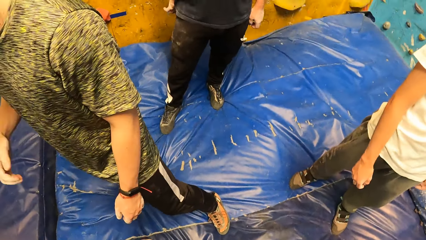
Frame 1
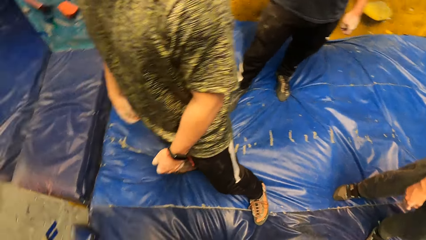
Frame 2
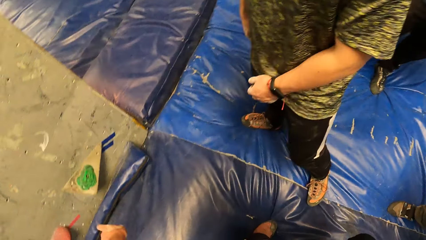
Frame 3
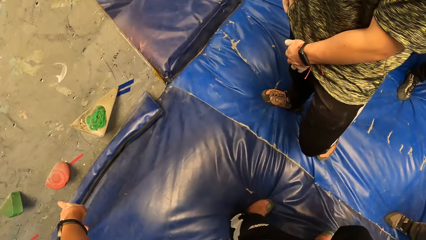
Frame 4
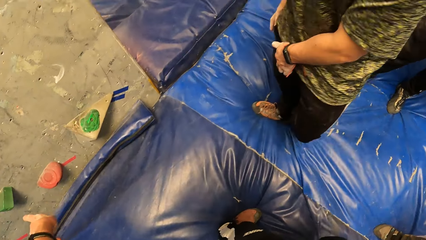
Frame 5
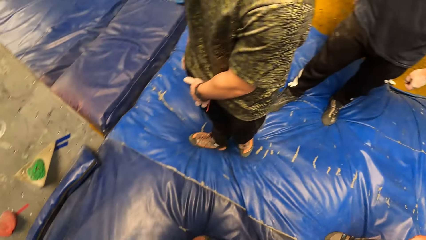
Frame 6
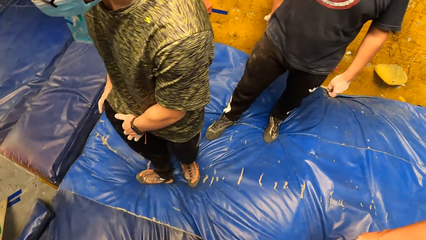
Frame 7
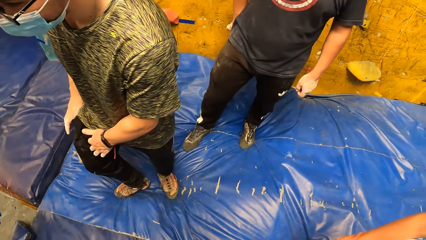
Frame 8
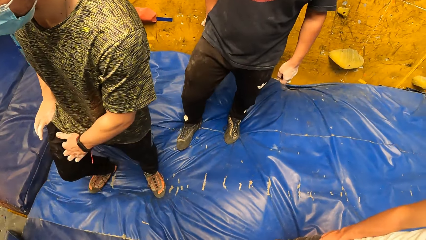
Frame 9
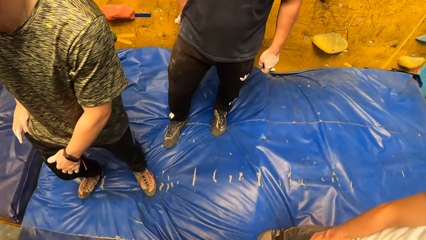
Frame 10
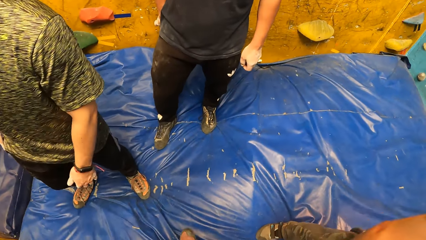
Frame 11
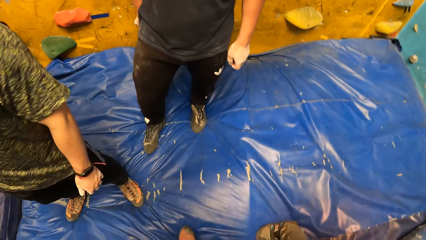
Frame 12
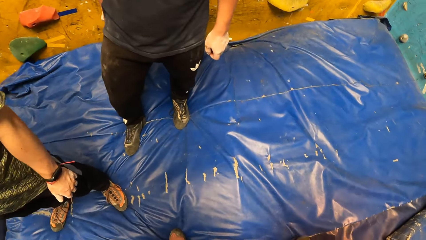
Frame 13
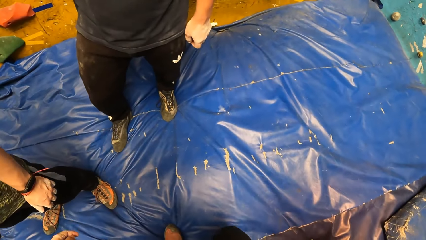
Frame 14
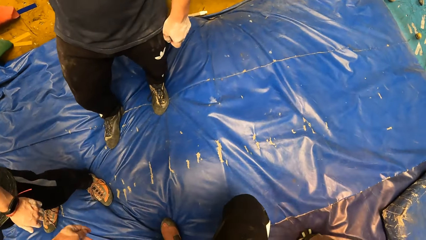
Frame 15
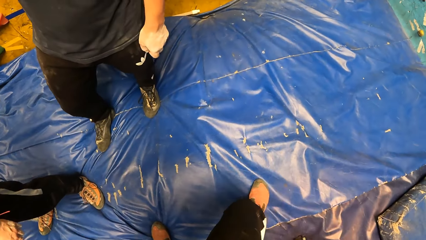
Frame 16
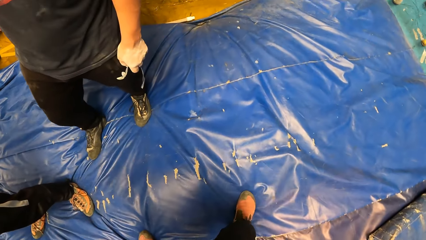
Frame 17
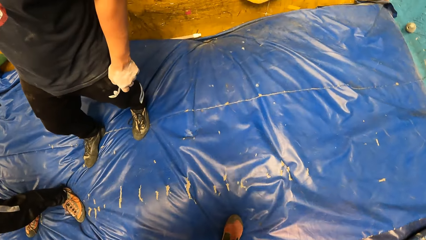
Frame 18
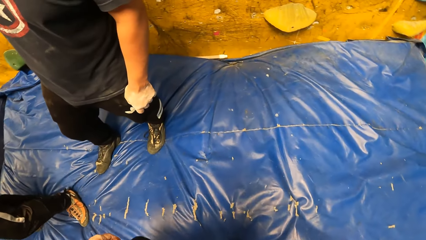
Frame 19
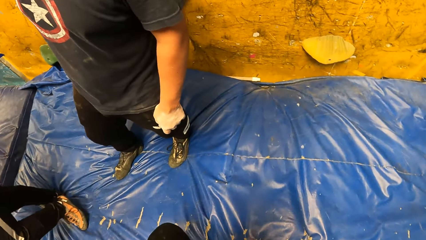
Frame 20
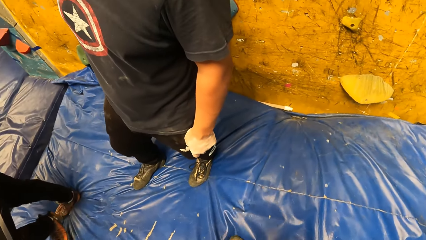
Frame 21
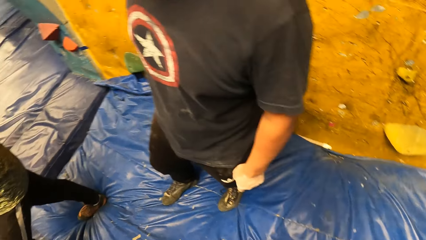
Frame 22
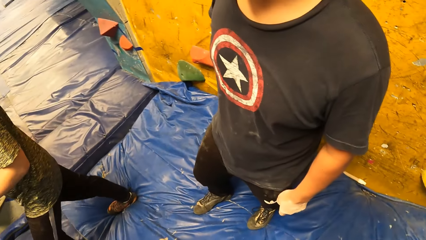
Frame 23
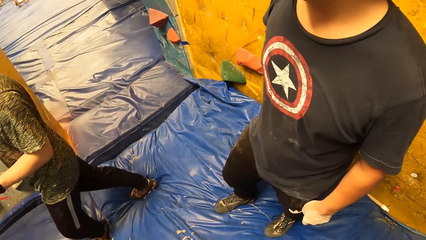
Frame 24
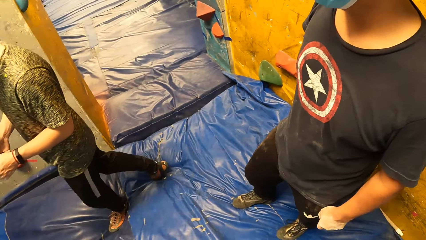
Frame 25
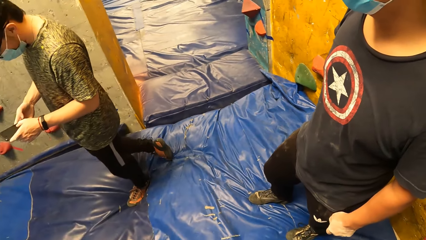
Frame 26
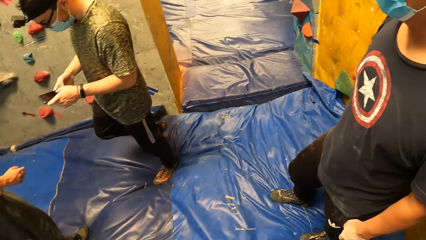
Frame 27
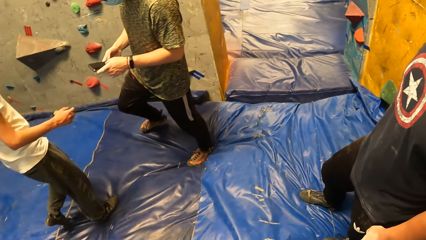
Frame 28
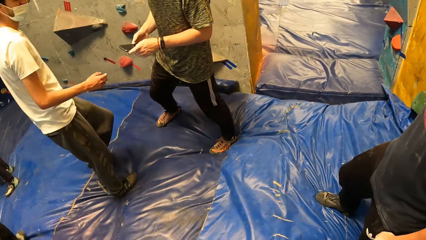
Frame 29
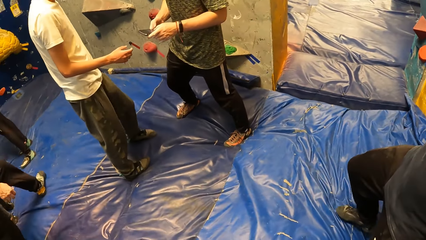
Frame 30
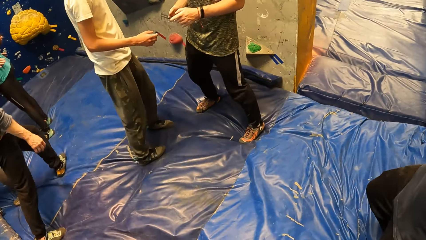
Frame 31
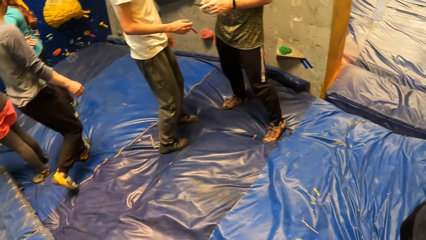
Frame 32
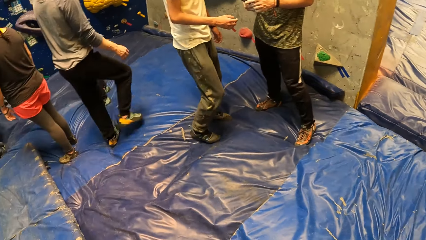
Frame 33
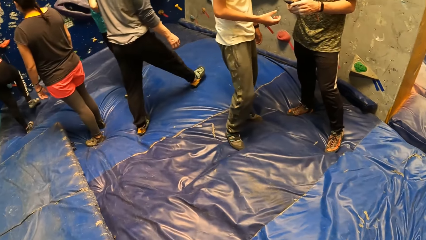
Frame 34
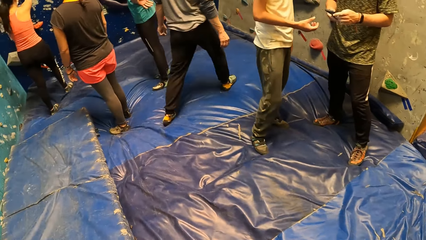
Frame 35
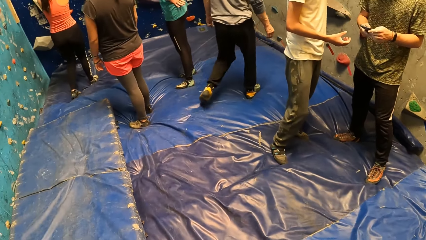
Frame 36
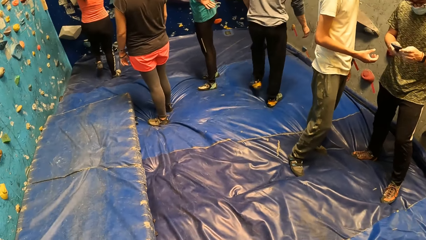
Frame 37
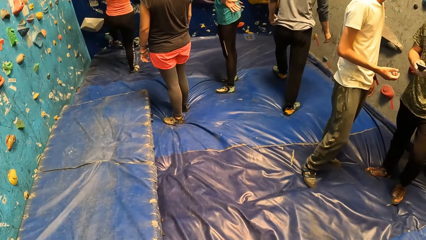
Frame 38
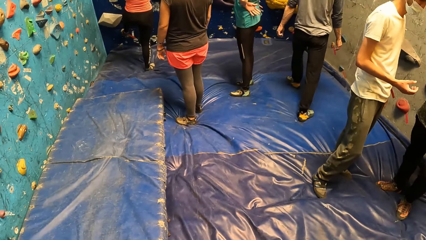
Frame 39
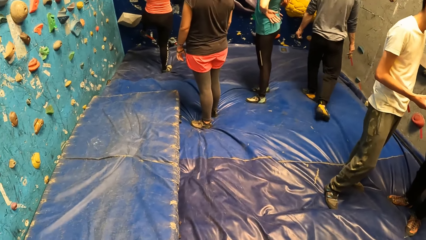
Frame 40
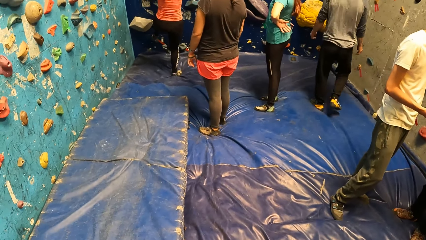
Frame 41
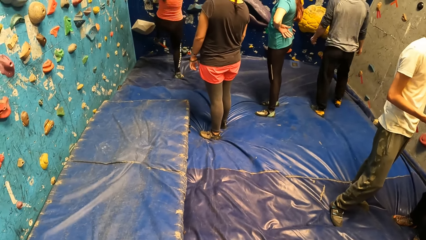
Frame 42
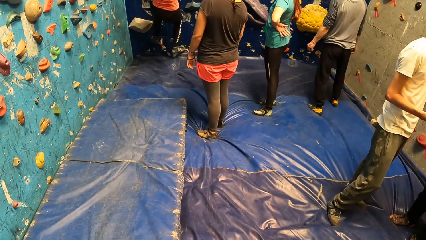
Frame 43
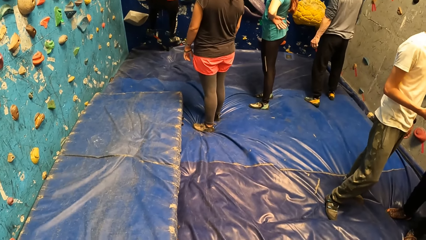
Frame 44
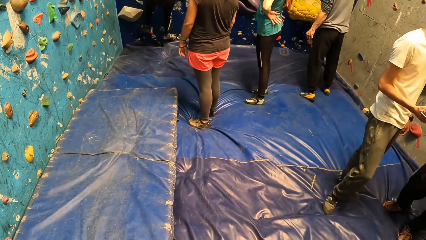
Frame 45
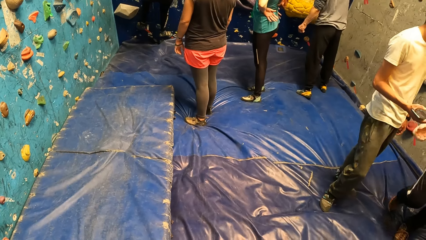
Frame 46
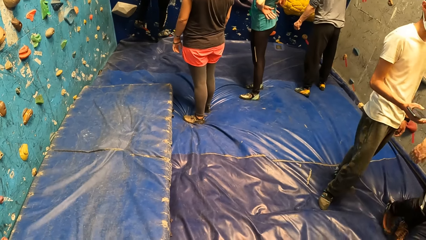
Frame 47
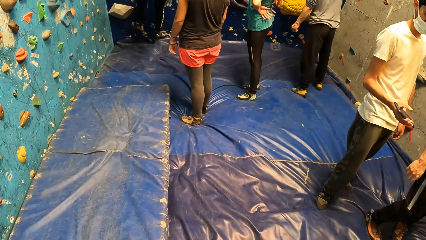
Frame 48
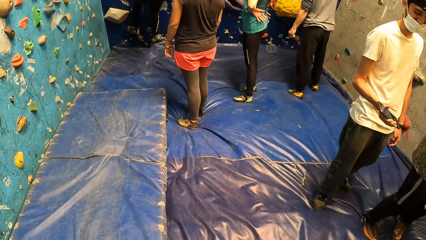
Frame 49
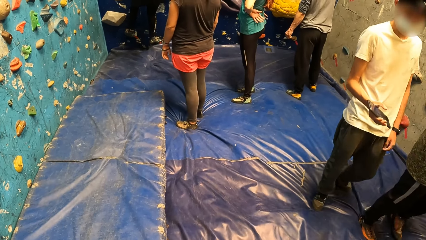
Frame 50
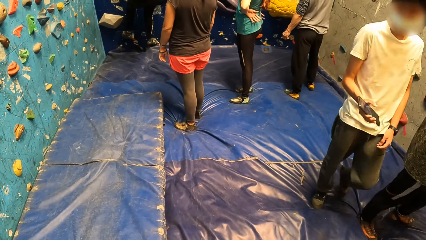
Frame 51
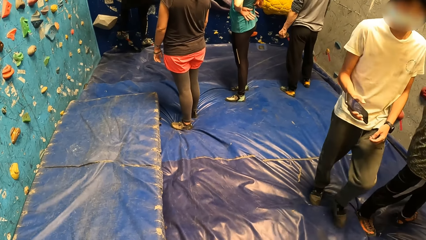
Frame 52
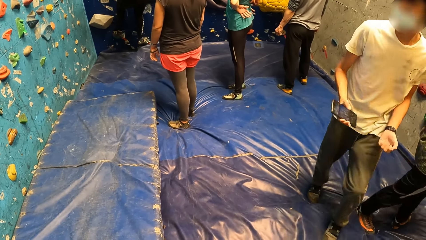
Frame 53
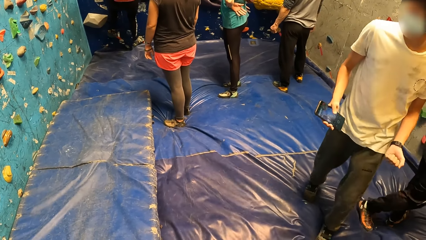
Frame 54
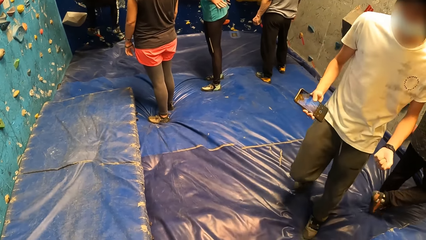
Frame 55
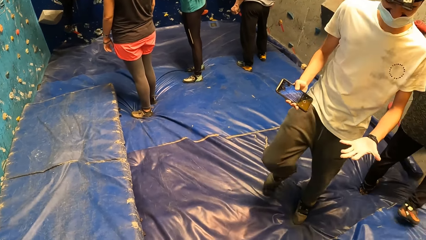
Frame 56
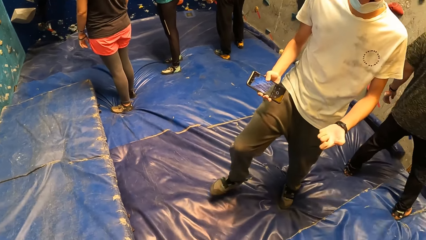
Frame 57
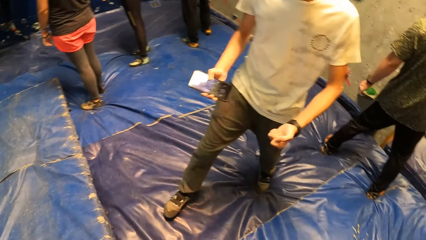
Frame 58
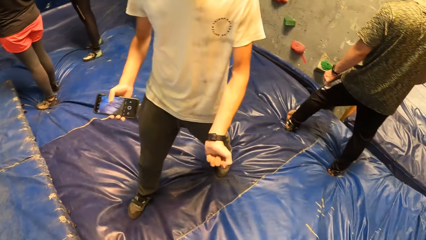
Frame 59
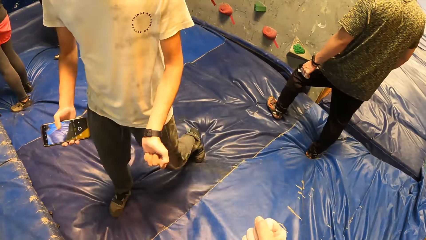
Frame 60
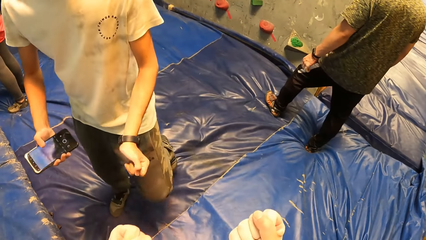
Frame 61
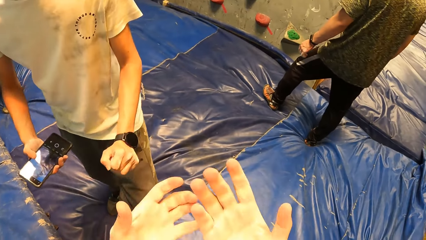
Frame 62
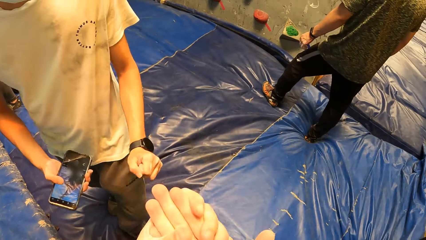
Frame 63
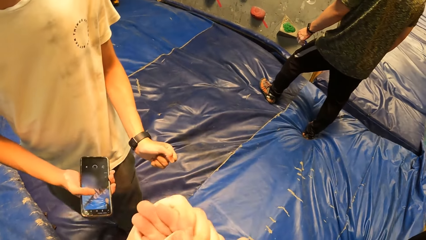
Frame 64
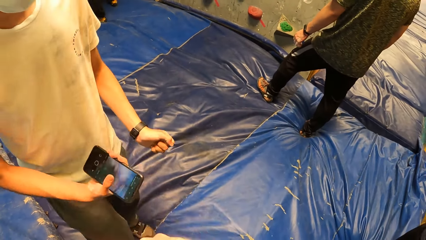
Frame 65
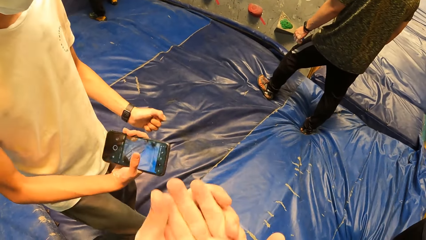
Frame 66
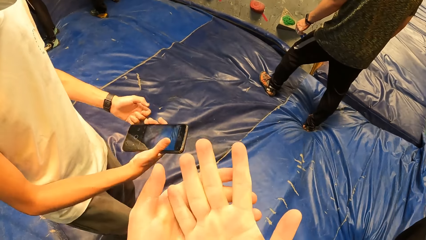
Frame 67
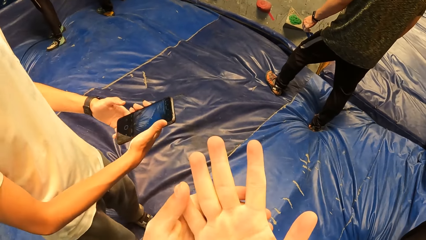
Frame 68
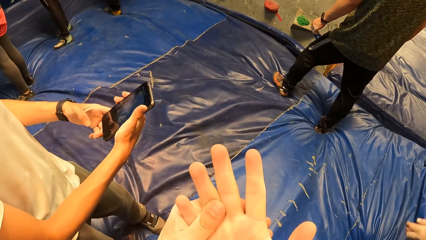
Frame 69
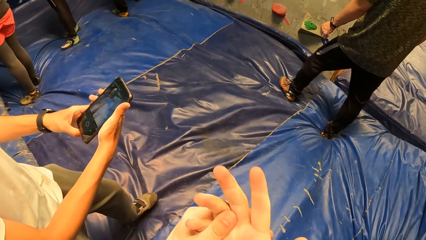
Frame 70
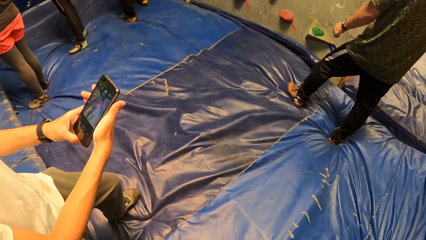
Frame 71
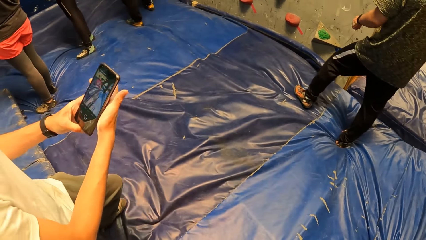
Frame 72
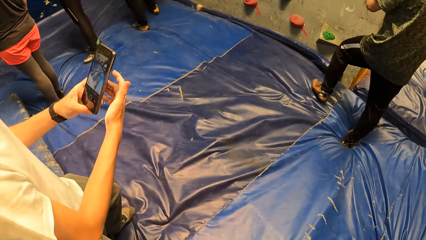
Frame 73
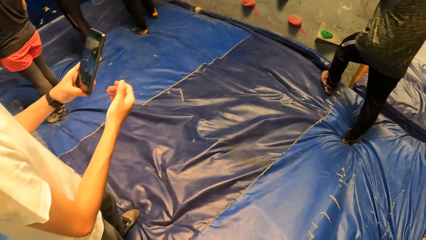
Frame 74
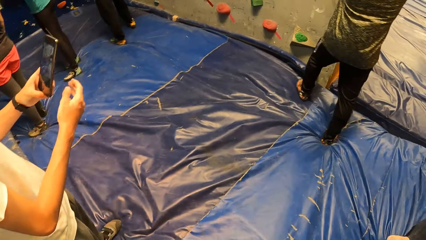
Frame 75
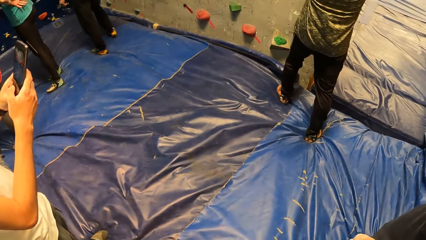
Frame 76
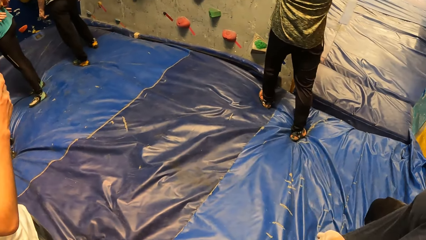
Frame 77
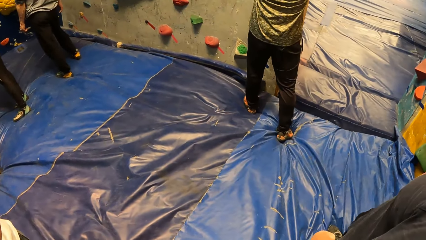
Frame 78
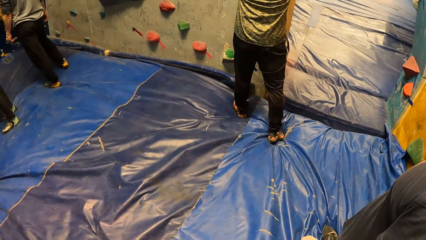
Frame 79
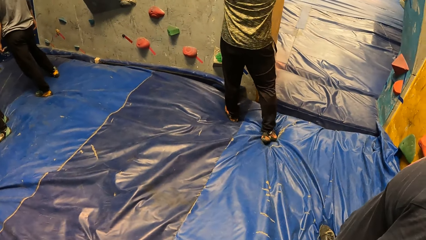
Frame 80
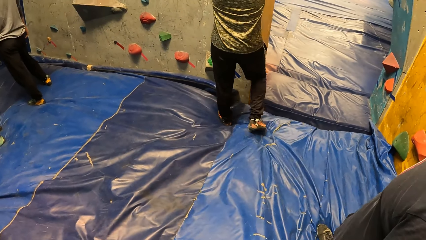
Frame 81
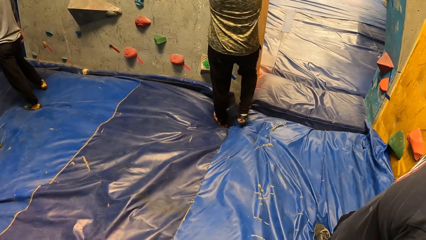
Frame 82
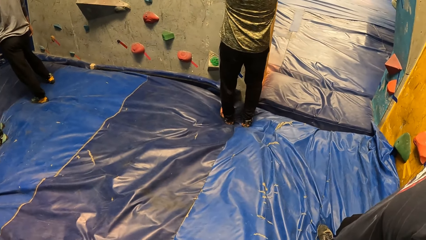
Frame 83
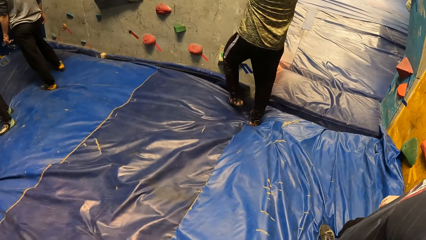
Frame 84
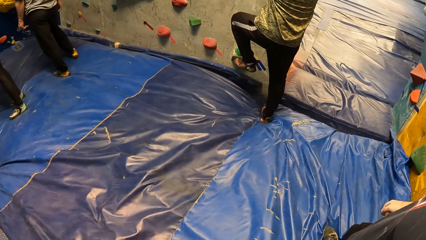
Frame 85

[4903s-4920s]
The camera wearer interacts with a man. He walks around and looks around. The man interacts with another man. The camera wearer looks around. The first man hands over the phone to the other man. The other man walks toward the camera wearer. The camera wearer interacts with the other man. He rubs his hands. The other man takes a picture of the first man using the phone.
